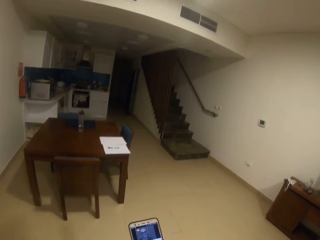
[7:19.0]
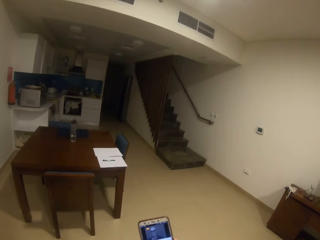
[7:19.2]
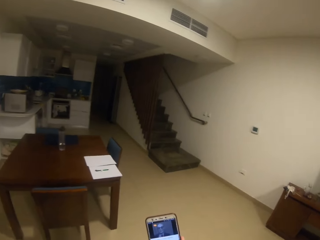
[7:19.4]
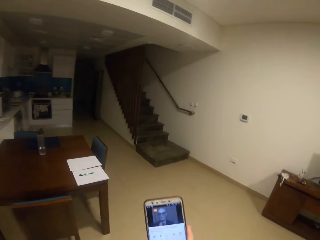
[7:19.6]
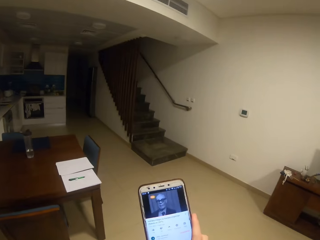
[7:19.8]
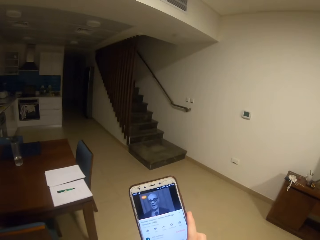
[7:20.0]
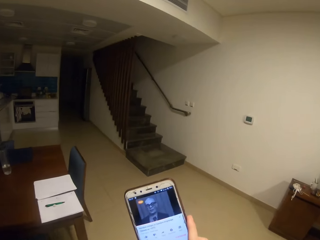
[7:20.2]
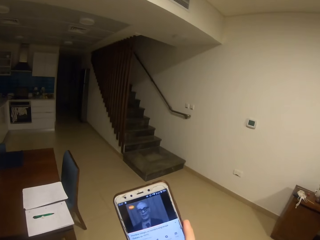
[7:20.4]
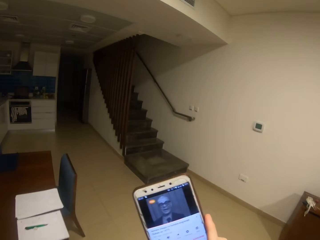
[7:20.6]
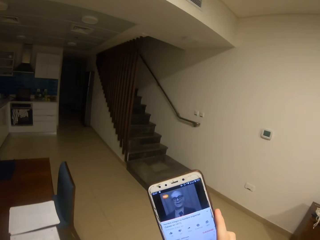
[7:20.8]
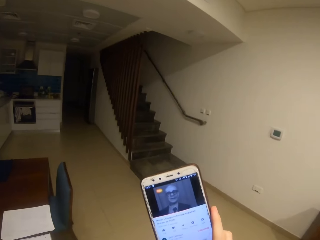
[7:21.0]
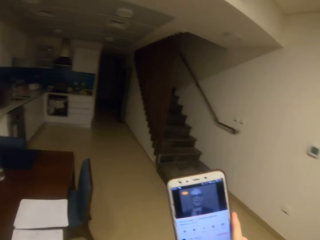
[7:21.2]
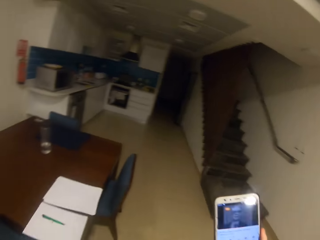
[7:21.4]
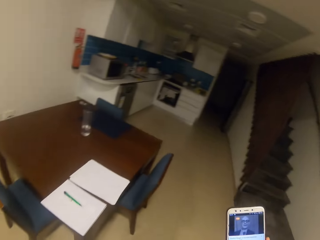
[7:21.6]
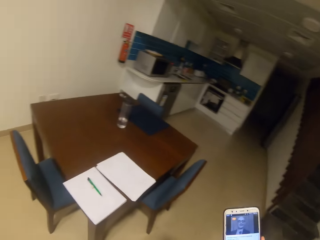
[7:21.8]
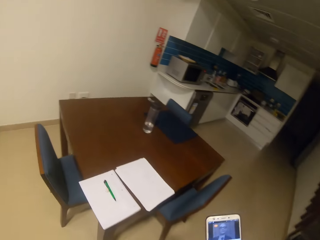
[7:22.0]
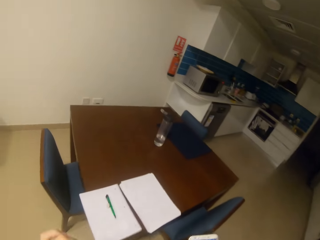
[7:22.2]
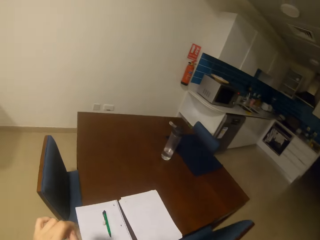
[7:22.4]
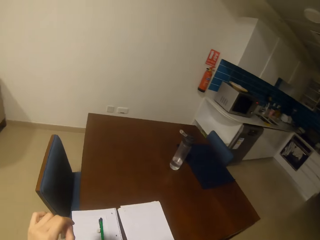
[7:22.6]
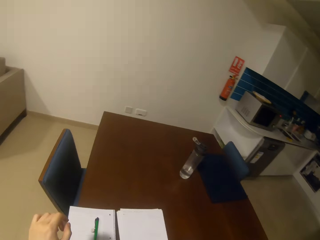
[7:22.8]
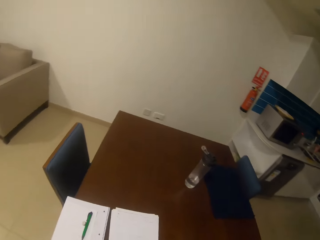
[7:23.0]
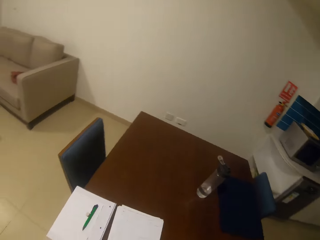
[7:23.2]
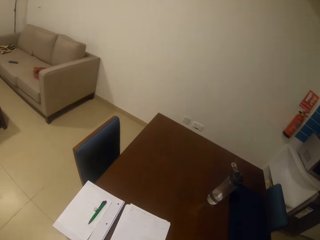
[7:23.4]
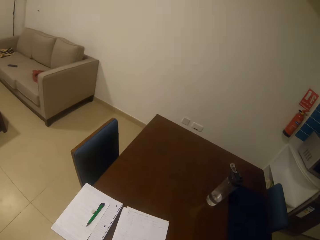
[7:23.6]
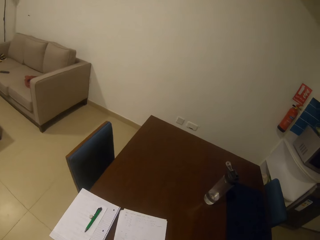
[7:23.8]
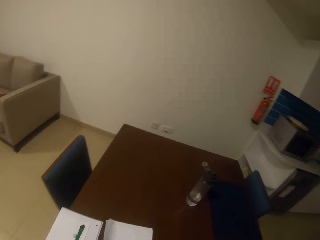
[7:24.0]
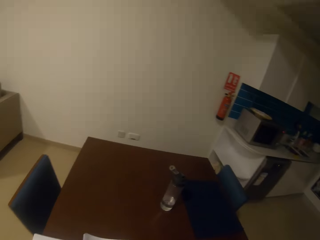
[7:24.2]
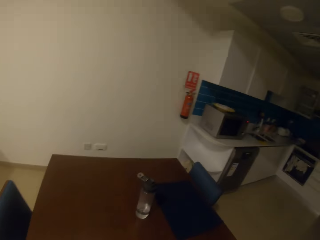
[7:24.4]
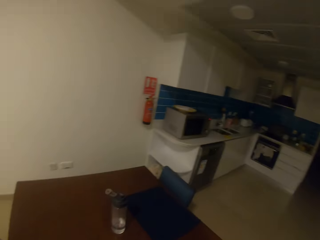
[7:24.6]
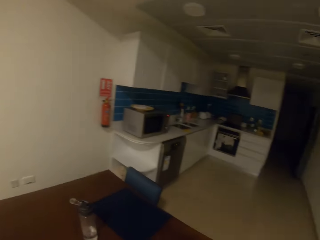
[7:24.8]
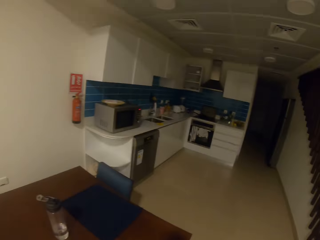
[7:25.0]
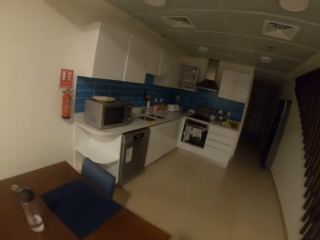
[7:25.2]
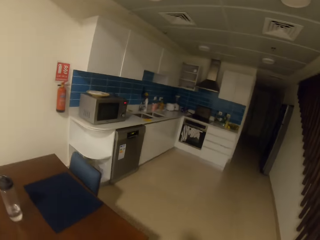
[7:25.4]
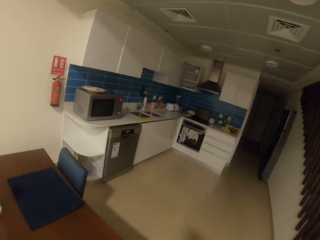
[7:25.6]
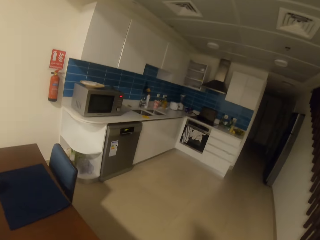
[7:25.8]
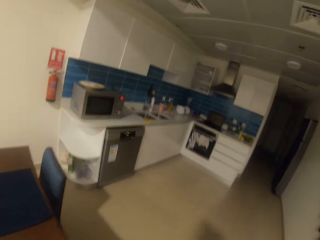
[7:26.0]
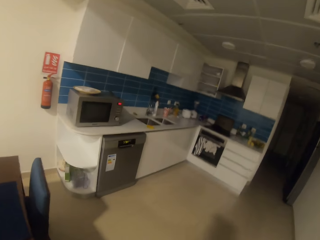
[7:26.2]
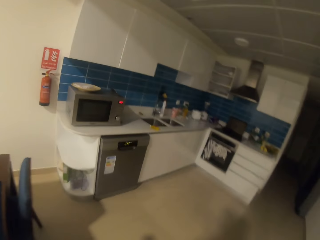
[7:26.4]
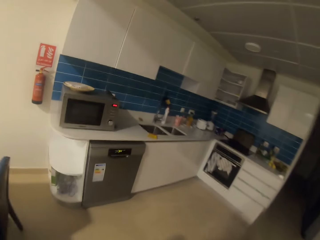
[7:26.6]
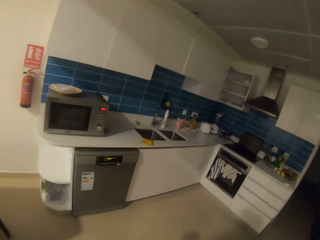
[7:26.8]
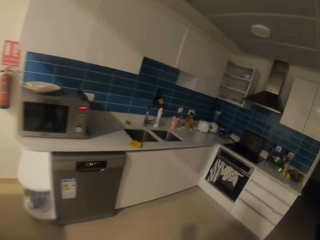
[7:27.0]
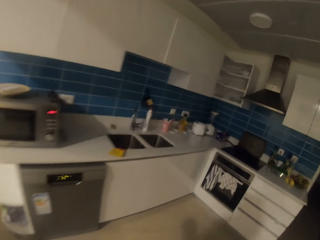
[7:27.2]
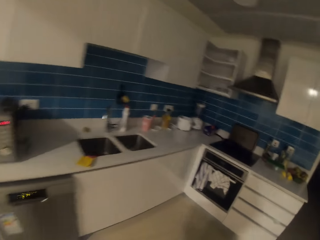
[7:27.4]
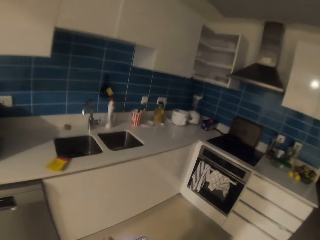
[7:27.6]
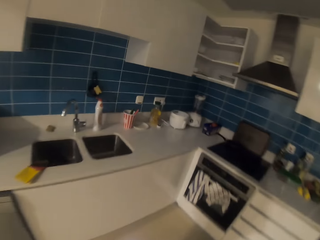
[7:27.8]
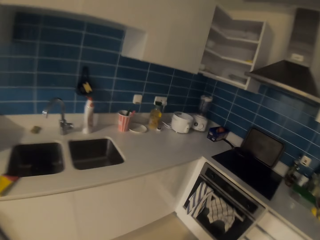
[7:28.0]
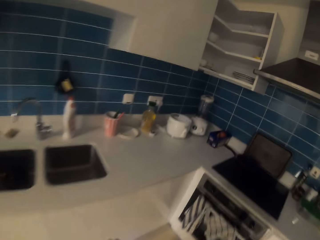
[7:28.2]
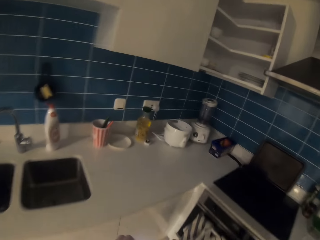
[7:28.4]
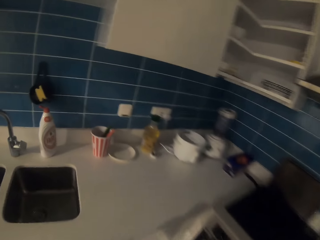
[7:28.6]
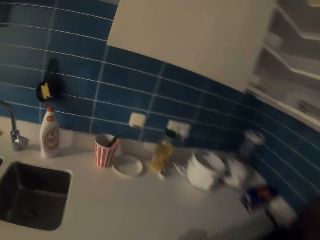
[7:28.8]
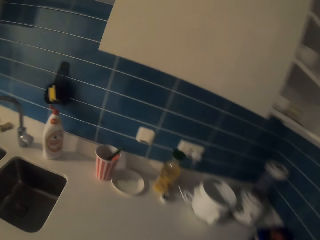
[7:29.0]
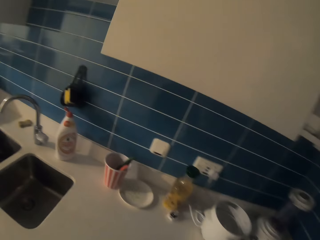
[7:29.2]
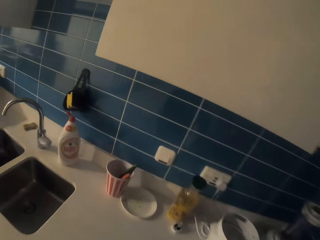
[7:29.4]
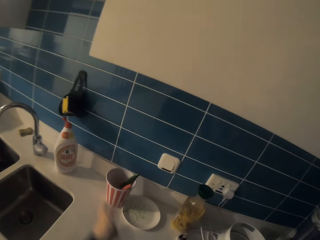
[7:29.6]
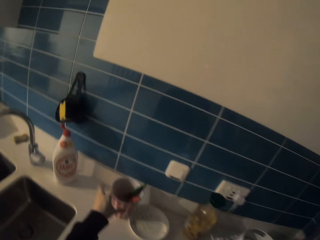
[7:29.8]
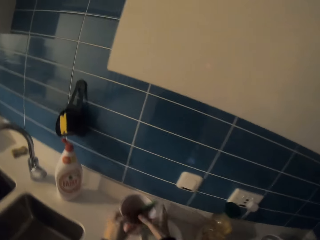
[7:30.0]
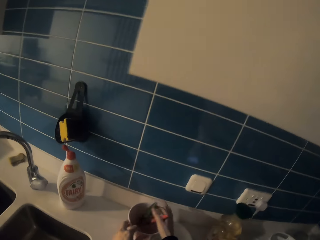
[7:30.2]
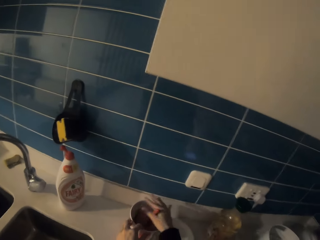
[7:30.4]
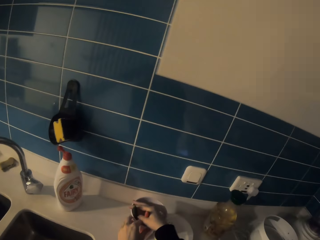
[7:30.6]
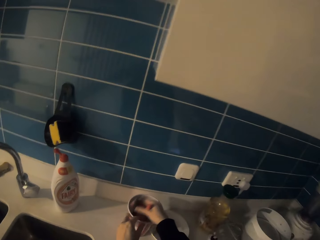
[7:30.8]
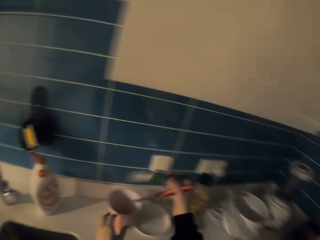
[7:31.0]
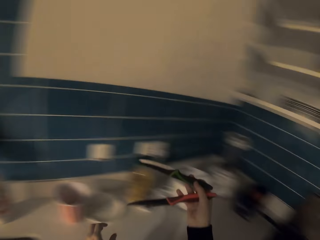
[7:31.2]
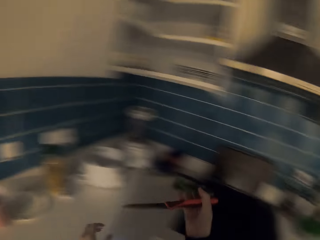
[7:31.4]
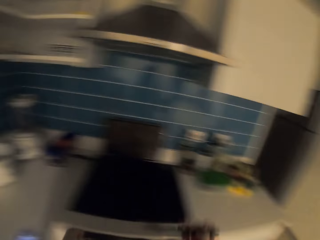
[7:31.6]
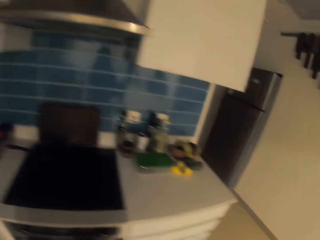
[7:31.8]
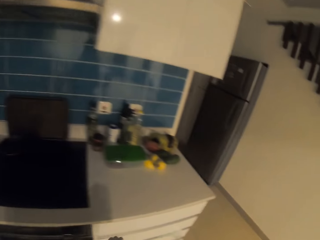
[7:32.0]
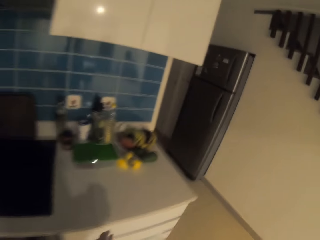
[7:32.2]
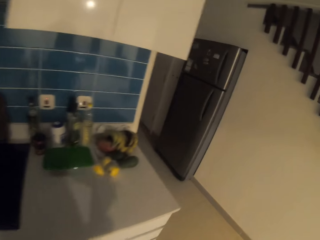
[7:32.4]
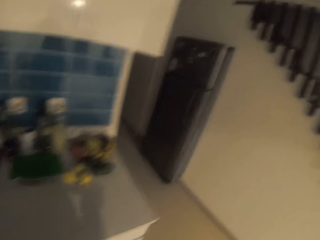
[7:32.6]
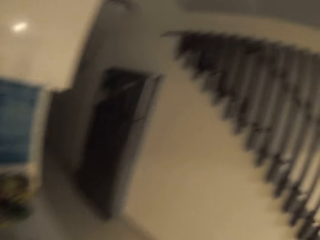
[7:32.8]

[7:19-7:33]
The camera wearer touches some papers on the table. They walk towards the kitchen bench. They pick up knives from the cup. They hold a glass.

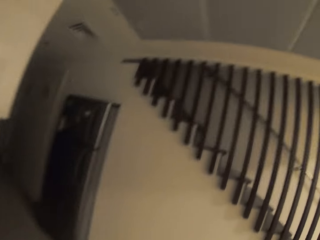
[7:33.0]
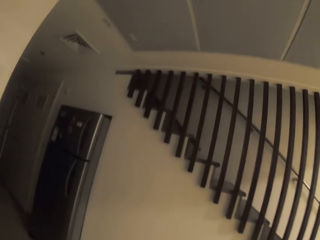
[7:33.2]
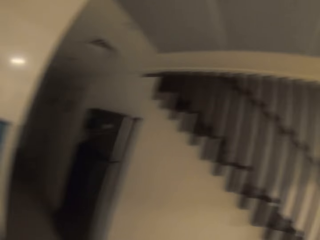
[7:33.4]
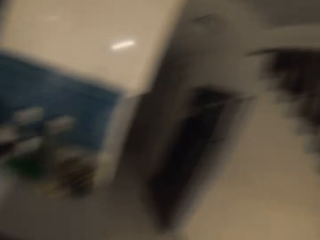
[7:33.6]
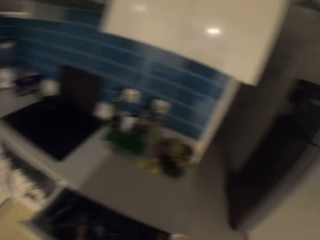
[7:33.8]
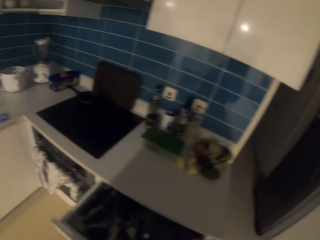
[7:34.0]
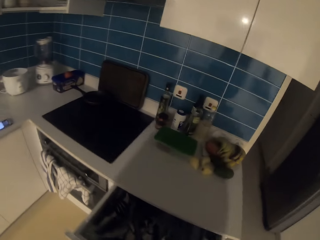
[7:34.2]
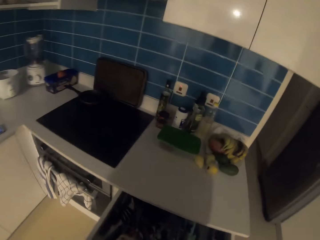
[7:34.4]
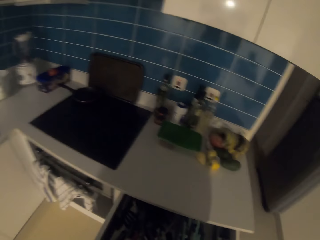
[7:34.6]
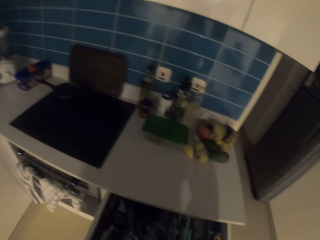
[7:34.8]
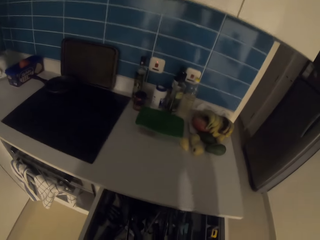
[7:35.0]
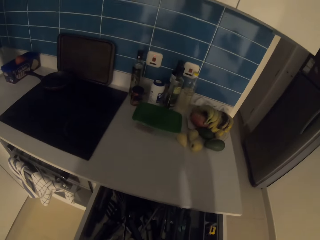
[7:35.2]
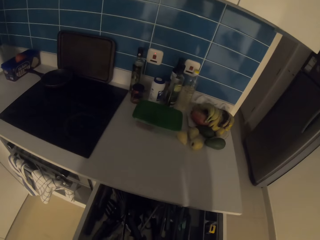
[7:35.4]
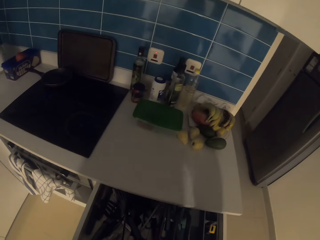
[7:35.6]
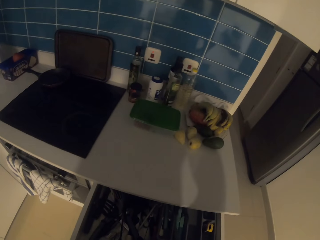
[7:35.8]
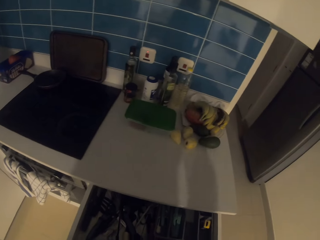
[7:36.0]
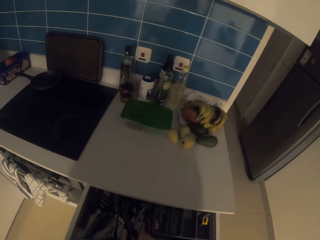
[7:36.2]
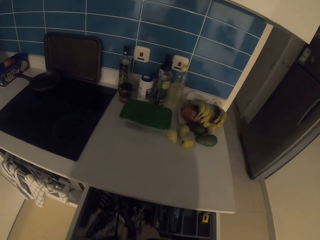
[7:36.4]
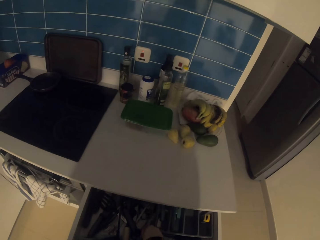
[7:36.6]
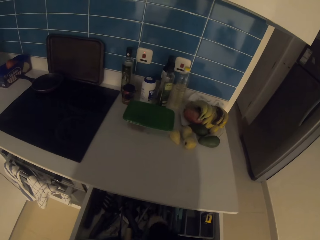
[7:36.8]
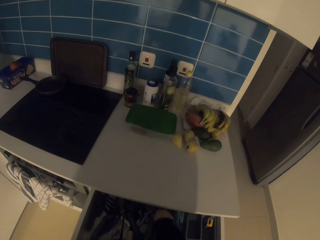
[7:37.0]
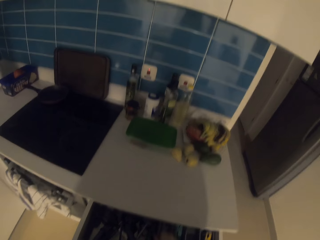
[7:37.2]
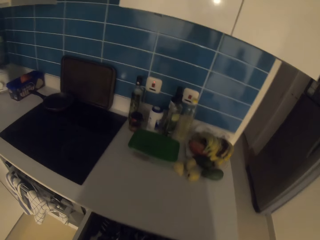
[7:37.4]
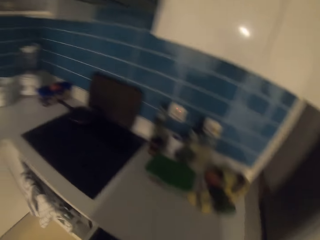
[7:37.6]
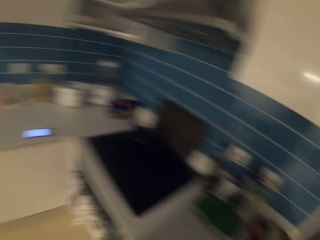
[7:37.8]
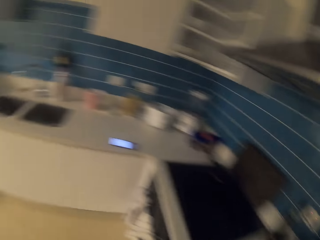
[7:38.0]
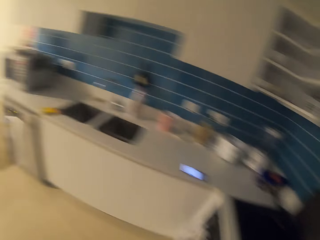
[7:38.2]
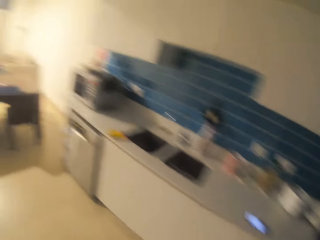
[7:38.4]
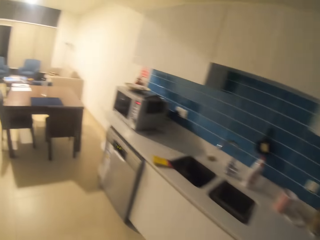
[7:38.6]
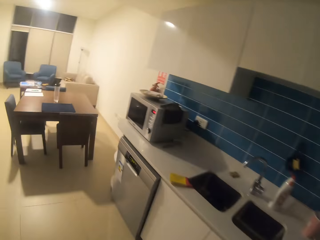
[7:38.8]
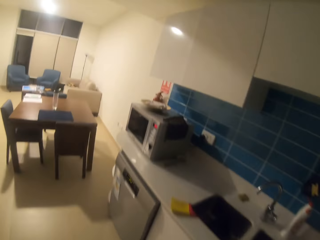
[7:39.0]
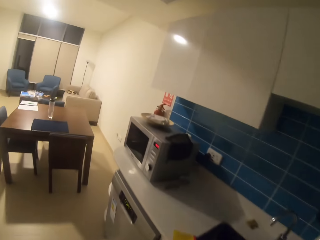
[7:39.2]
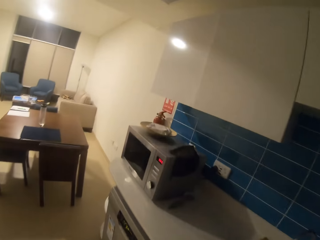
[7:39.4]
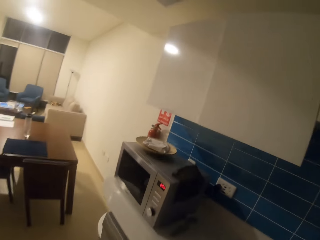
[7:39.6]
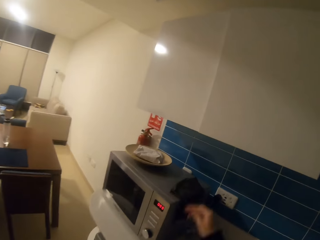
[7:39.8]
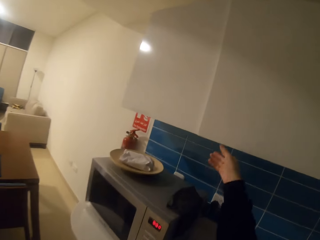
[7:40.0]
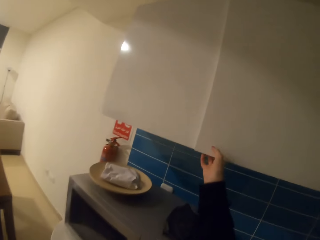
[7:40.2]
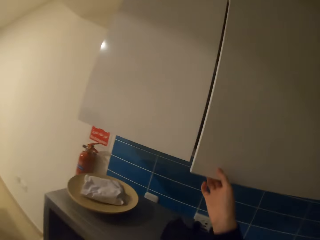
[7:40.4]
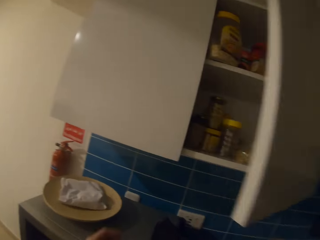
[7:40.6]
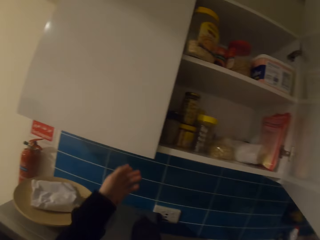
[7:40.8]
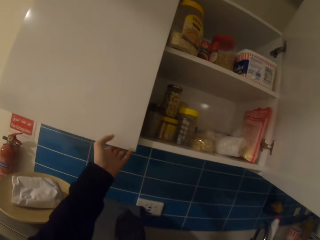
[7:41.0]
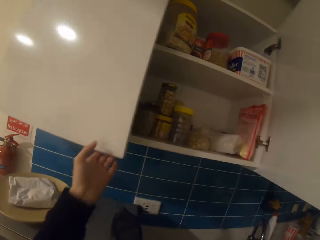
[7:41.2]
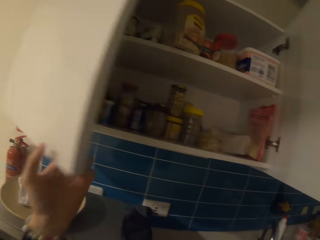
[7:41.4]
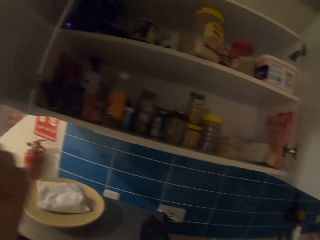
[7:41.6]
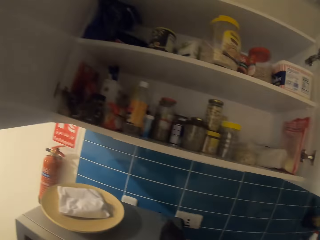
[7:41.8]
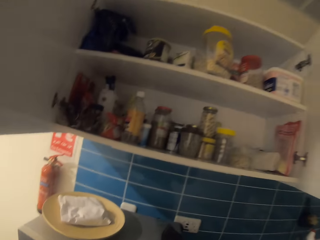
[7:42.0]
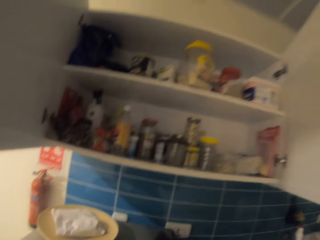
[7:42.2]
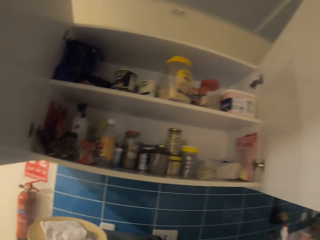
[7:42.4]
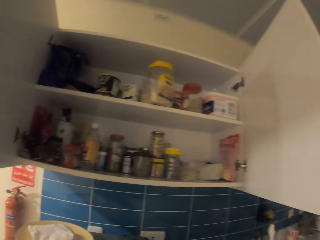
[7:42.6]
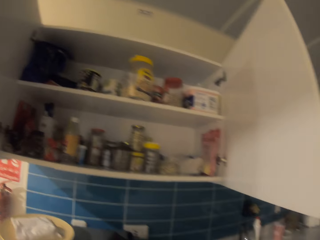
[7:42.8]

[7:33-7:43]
The camera wearer stares around the house. They walk around the house. They open an upper cabinet door.
